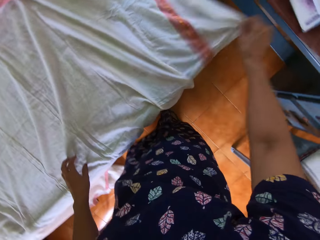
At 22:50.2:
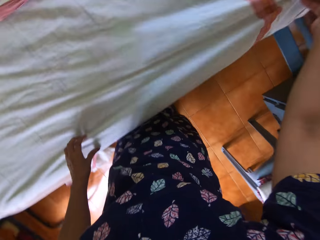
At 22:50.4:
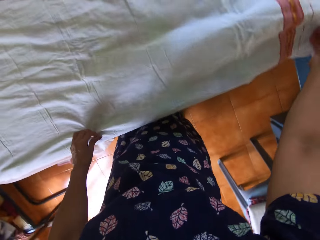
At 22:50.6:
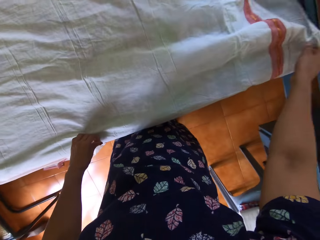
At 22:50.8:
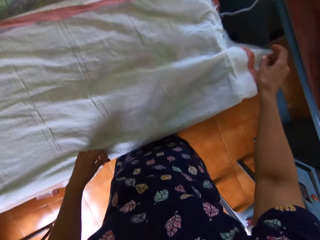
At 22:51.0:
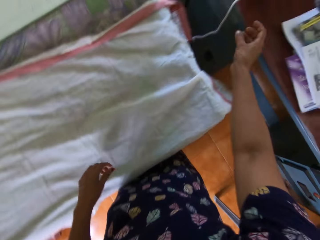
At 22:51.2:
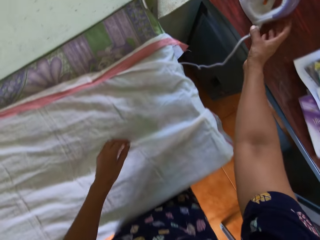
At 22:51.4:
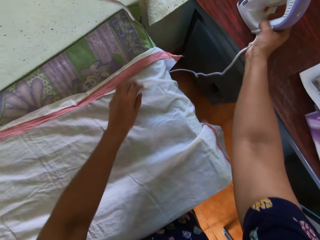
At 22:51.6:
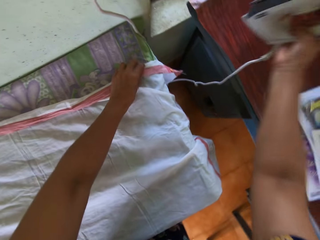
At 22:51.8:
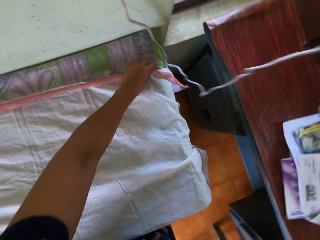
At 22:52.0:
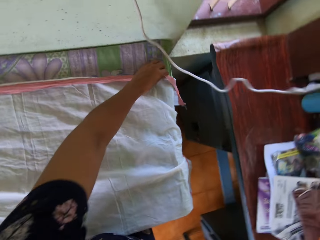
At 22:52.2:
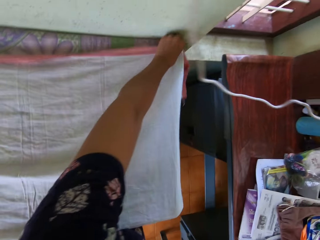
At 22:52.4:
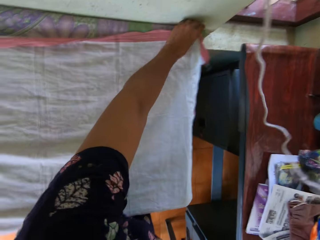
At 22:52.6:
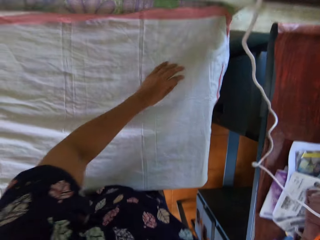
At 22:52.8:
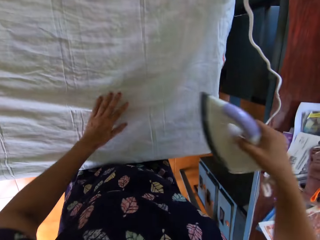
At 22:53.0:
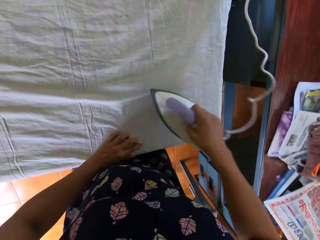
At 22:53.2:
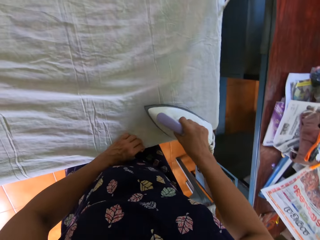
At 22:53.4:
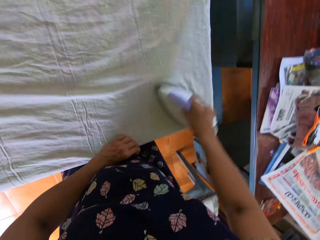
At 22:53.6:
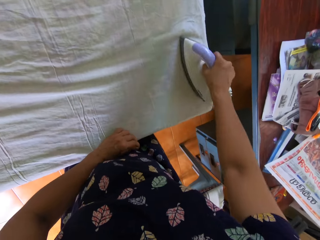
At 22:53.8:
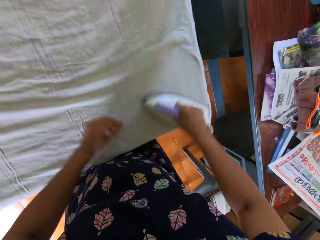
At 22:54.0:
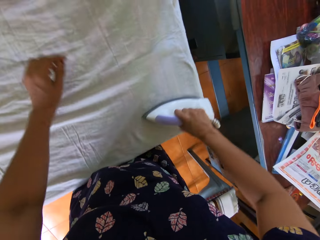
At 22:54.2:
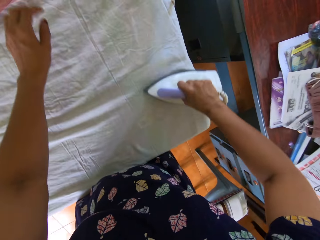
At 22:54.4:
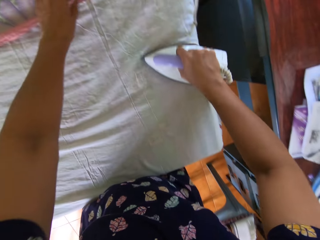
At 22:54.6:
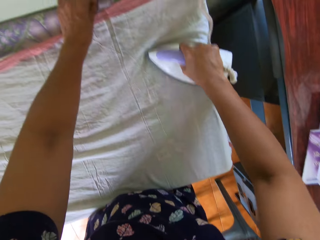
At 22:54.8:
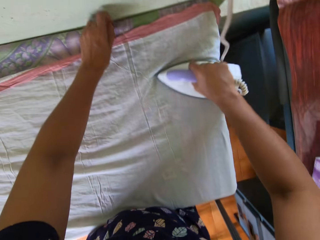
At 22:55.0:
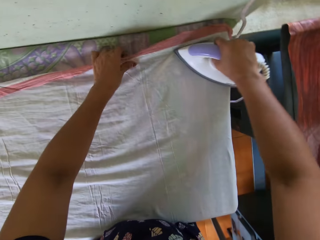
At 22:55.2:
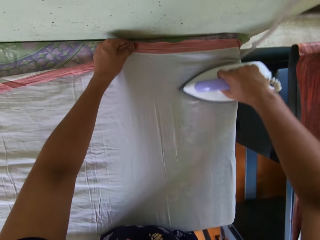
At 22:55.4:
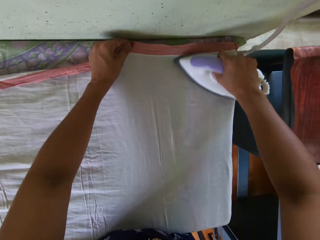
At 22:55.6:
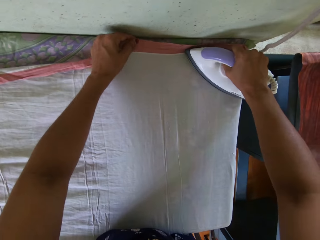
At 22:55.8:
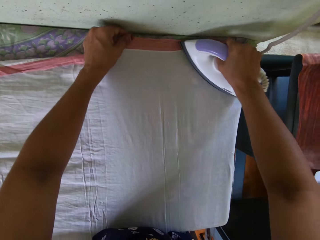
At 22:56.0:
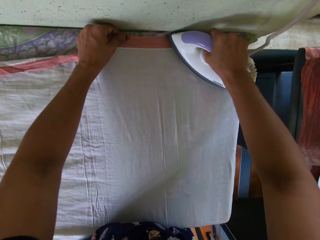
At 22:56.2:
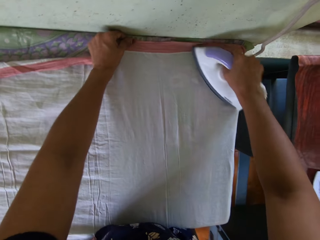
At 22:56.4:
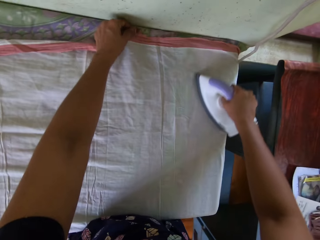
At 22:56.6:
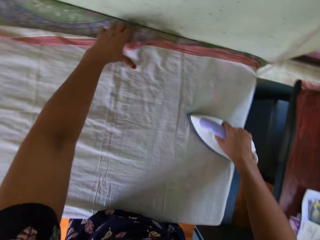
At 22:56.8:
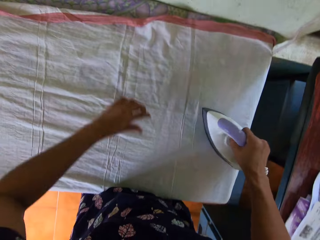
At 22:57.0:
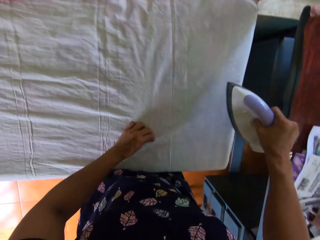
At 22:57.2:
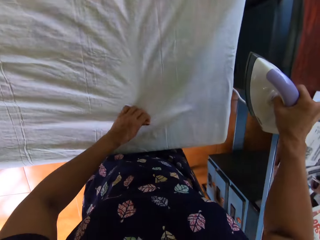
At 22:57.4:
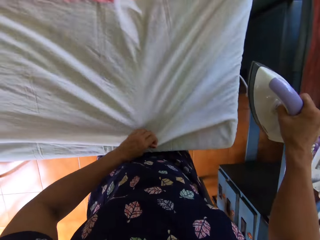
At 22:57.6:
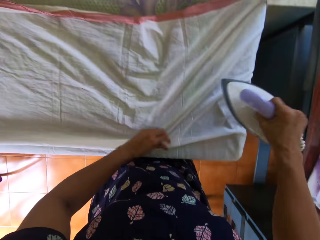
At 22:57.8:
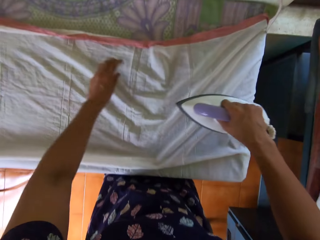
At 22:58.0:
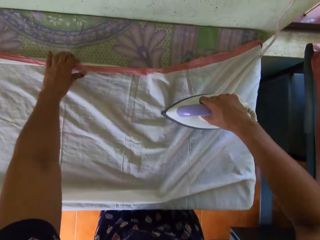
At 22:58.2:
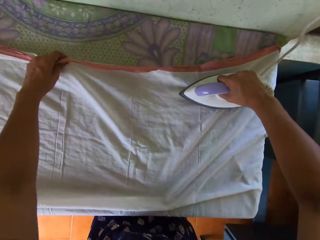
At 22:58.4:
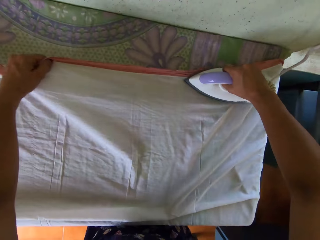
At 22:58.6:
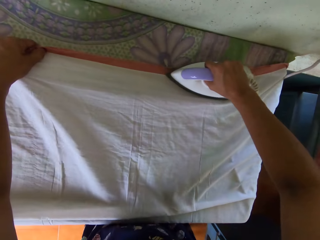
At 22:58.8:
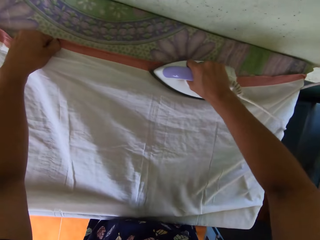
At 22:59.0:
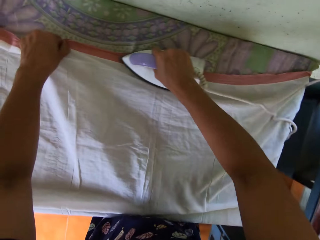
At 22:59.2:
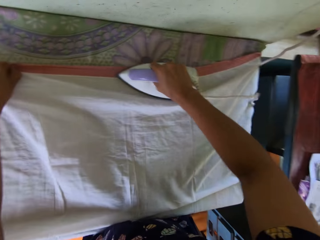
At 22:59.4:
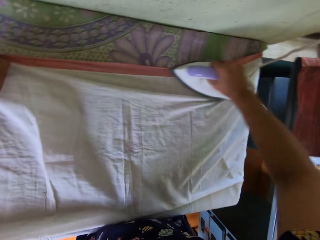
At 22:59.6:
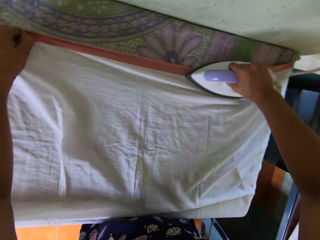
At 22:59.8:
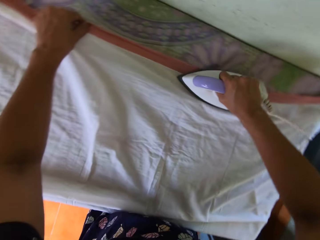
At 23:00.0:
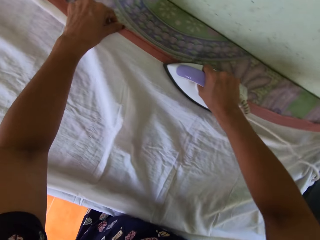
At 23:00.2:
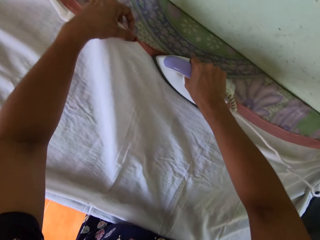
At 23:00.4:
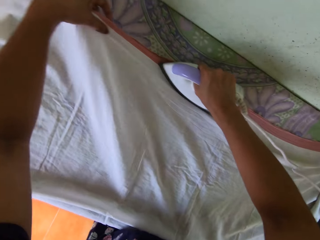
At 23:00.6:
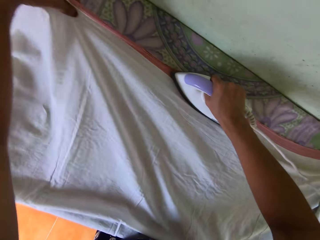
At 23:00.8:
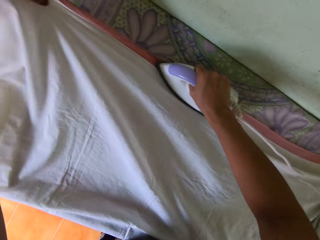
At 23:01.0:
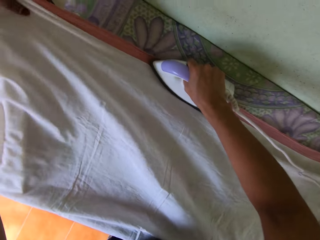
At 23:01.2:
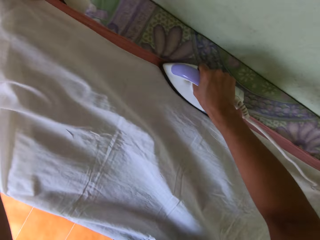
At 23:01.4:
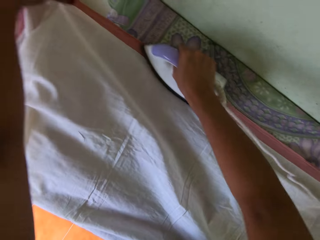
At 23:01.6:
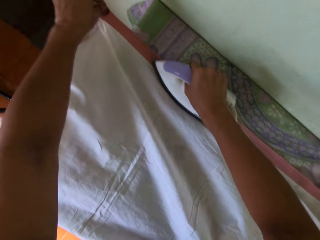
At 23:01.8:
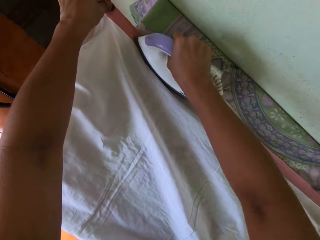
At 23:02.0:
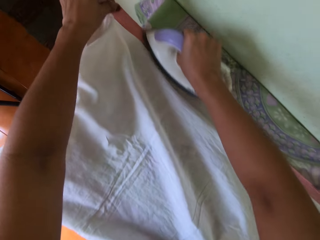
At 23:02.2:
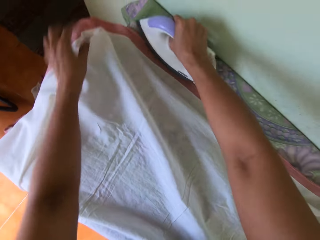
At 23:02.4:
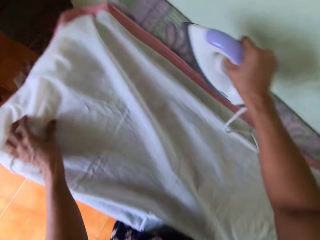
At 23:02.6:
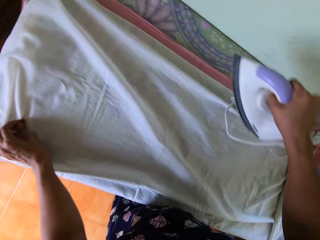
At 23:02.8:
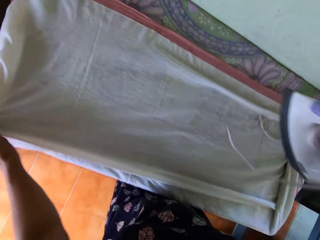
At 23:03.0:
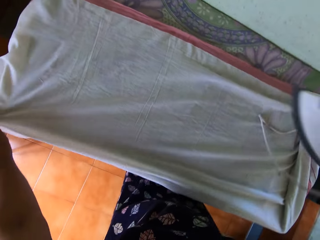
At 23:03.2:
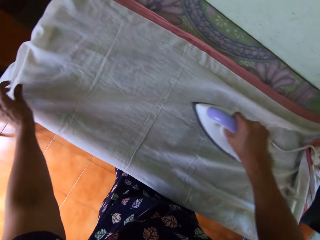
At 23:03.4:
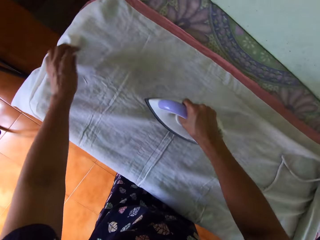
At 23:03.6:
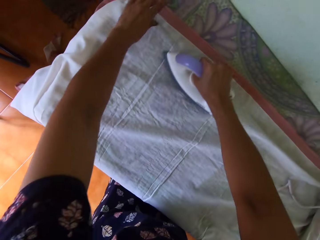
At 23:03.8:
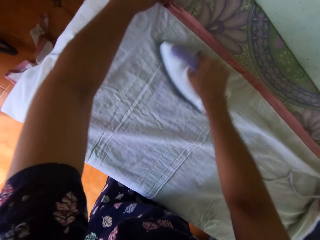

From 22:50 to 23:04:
The camera wearer picks up the pressing iron from another table with her right hand. She holds the piece of cloth with her left hand. She irons the piece of cloth. She irons the piece of cloth again. She straightens the piece of cloth with her left hand. She pulls the cloth.

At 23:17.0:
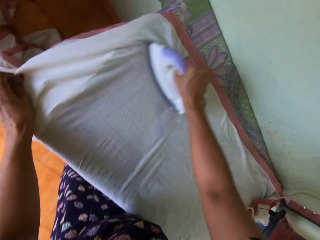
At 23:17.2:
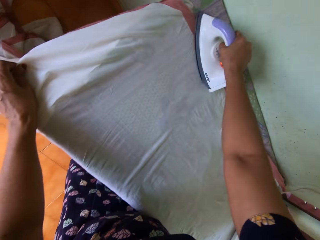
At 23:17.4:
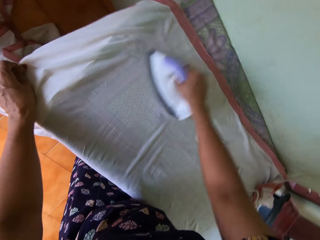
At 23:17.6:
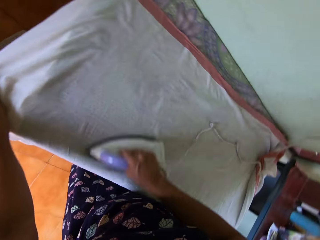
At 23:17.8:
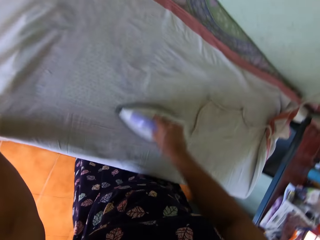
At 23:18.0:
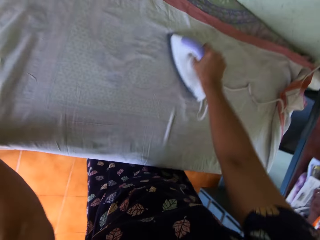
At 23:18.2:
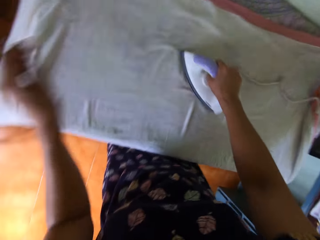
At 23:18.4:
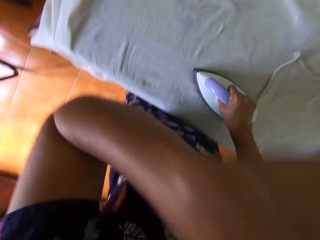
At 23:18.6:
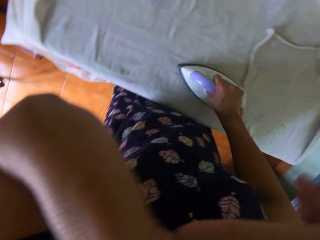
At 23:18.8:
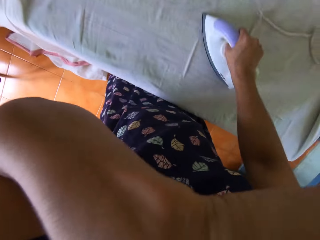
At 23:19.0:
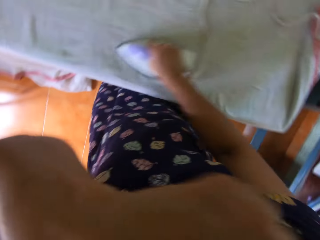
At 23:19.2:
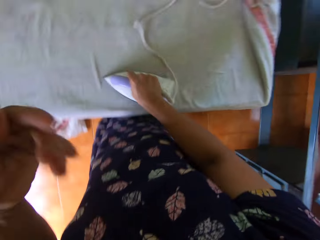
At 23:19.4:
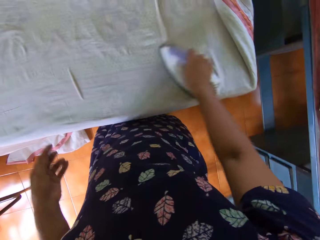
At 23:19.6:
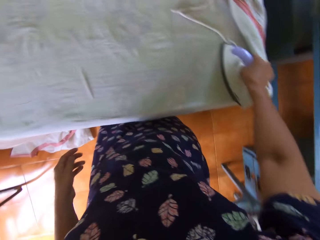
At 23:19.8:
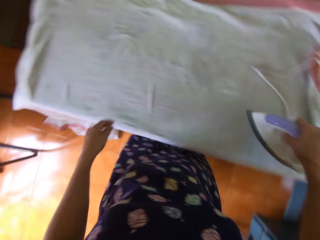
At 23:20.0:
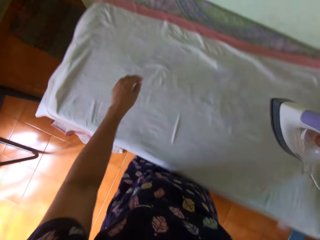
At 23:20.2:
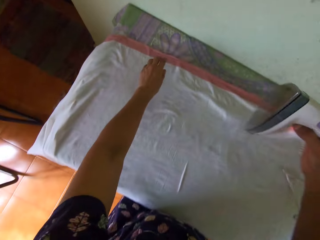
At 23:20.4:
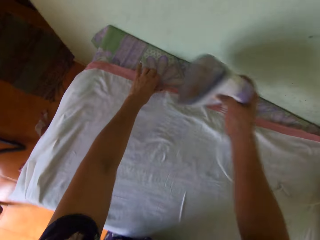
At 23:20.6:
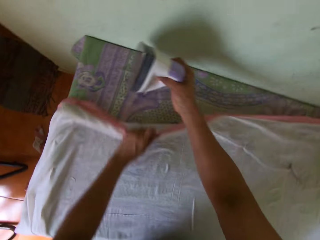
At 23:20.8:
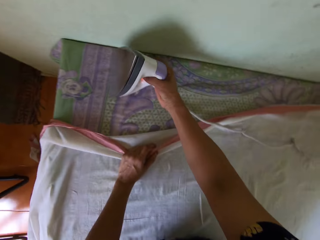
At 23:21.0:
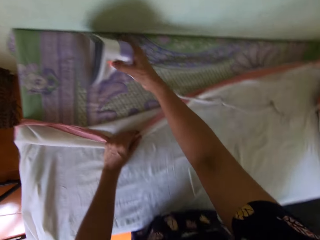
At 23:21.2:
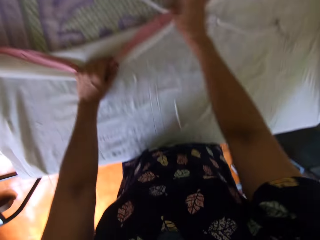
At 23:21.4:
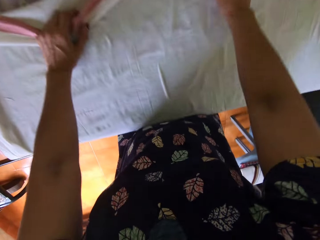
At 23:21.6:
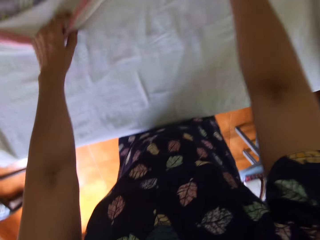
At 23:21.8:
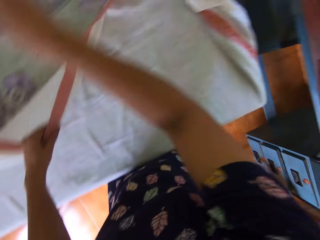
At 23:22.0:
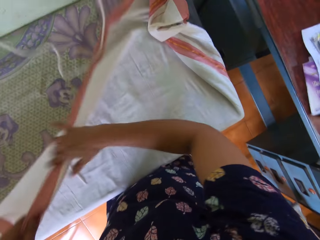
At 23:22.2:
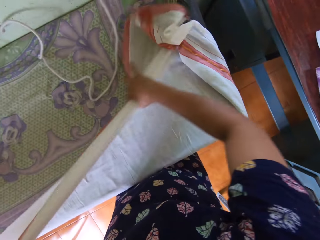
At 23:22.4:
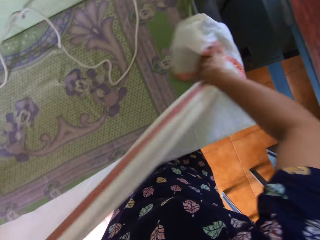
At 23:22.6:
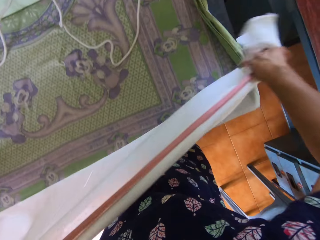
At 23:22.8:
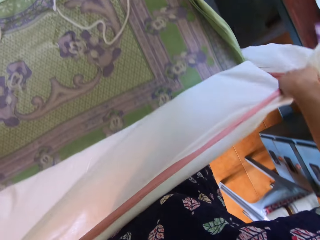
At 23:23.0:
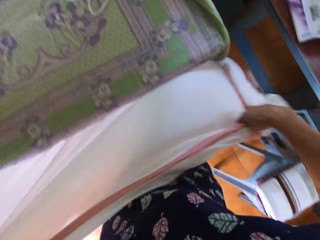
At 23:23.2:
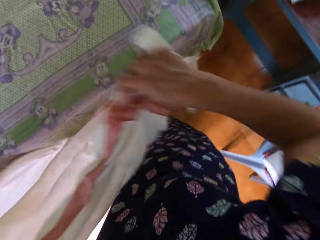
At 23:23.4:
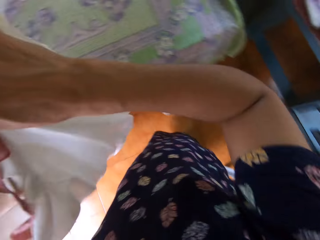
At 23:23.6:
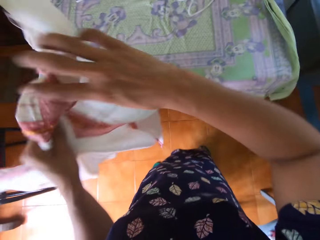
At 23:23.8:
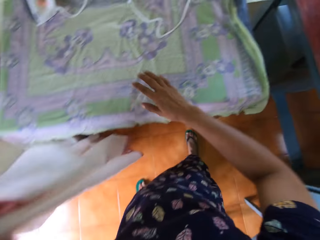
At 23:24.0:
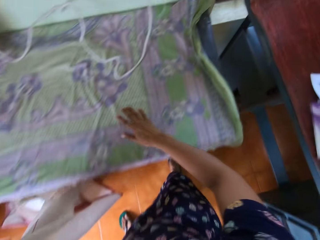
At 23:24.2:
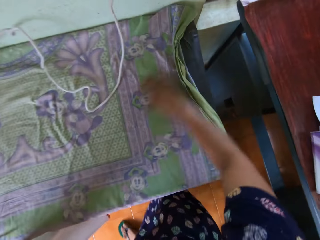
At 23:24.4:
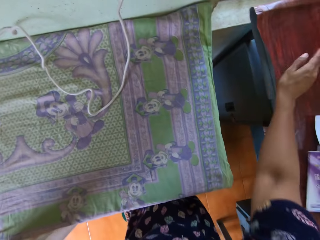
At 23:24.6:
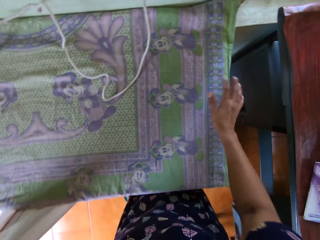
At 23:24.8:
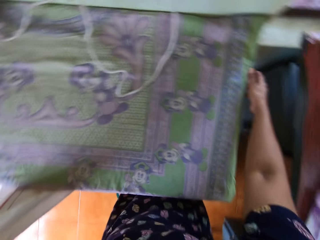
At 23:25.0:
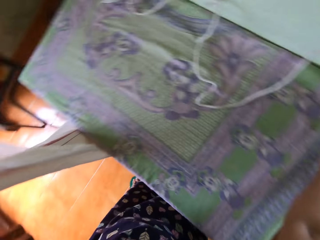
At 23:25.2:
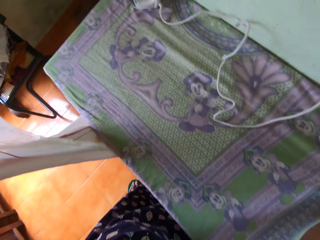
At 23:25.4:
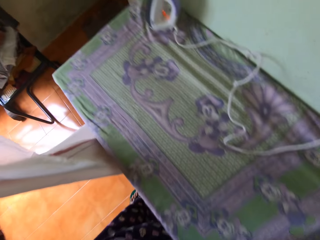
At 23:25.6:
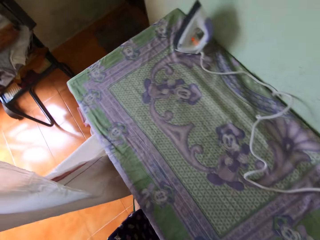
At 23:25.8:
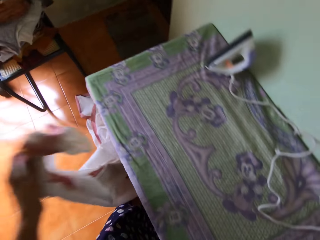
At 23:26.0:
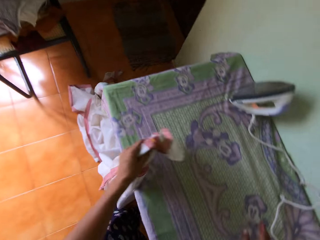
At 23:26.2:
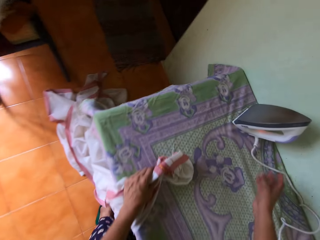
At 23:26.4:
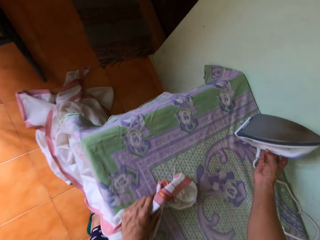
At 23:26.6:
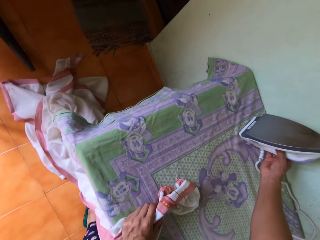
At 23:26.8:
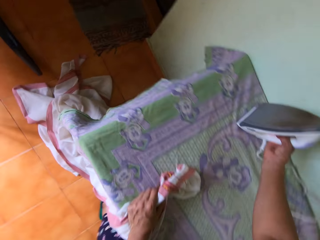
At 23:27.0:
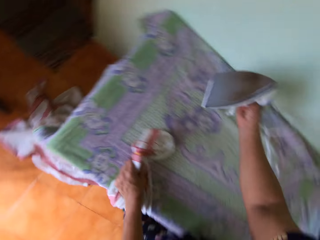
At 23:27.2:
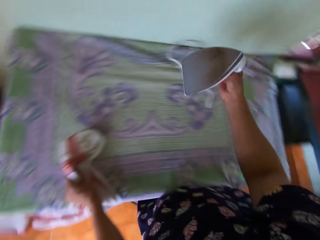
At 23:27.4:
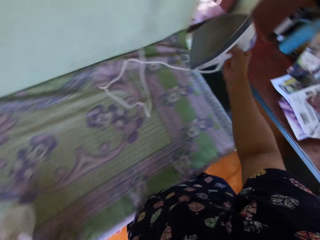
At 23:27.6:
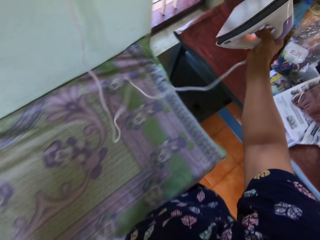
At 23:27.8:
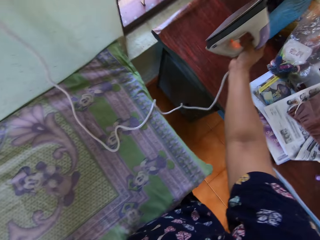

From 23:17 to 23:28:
The camera wearer wipes her nose. She irons a cloth. She stands the pressing iron on a piece of cloth on the table with her right hand. She grabs the piece of cloth with her left hand. She straightens the piece of cloth with both hands. She holds the piece of cloth with her left hand. She straightens the piece of cloth on the table with her right hand. She takes the pressing iron from the table.
